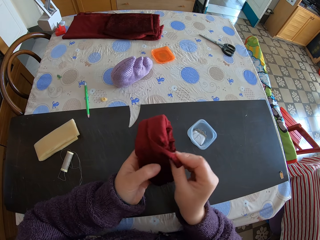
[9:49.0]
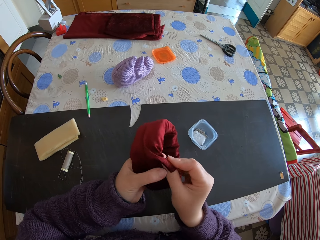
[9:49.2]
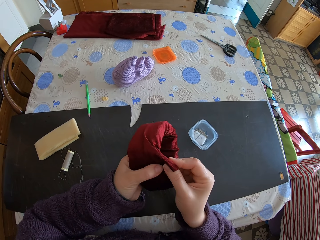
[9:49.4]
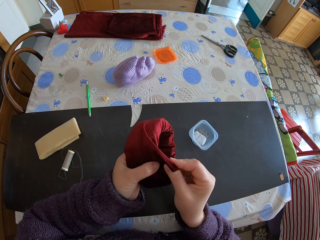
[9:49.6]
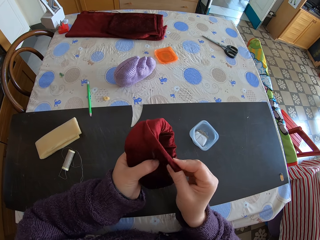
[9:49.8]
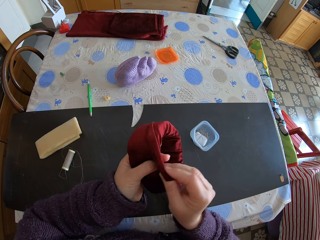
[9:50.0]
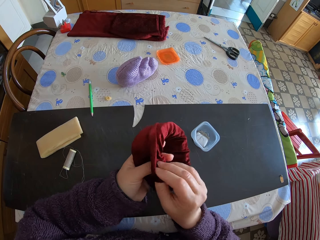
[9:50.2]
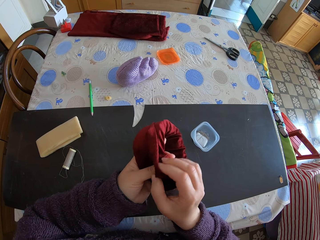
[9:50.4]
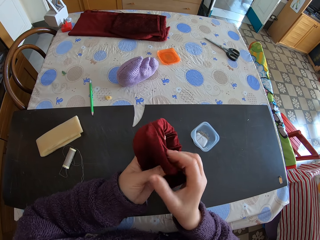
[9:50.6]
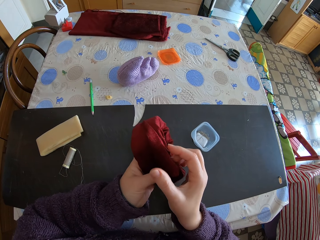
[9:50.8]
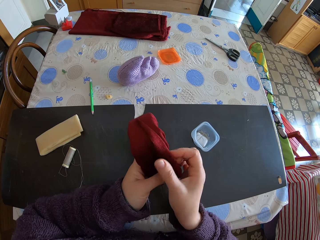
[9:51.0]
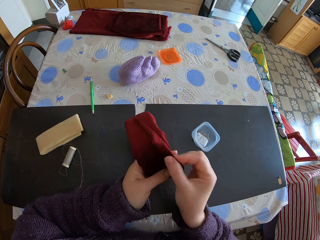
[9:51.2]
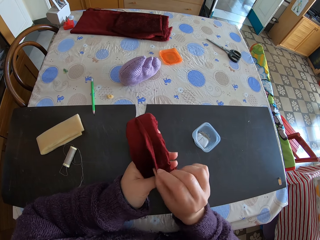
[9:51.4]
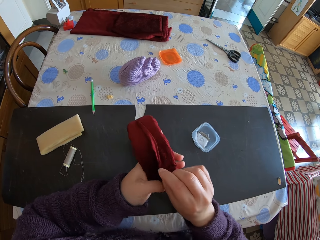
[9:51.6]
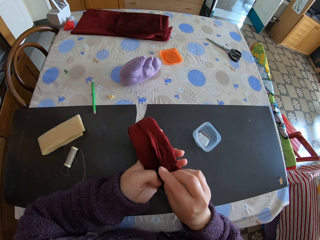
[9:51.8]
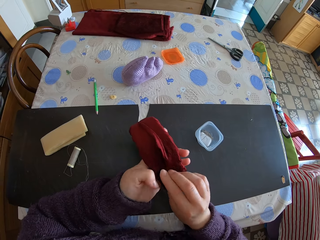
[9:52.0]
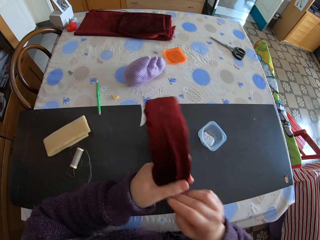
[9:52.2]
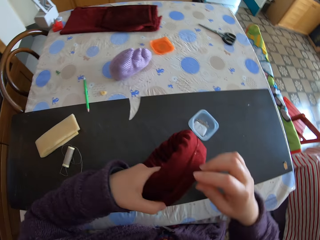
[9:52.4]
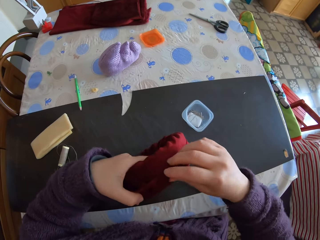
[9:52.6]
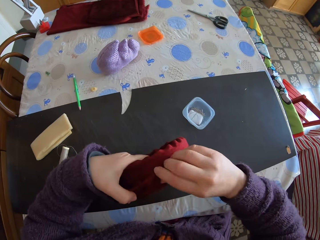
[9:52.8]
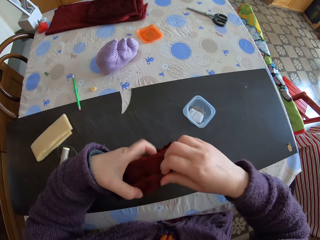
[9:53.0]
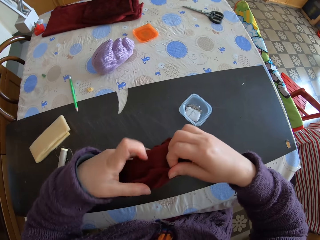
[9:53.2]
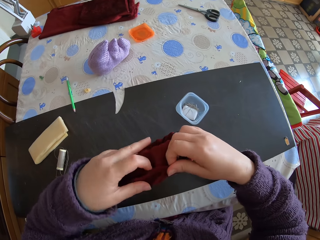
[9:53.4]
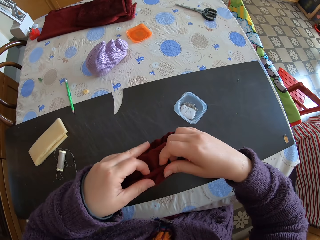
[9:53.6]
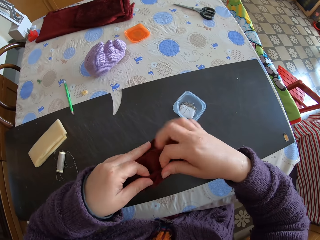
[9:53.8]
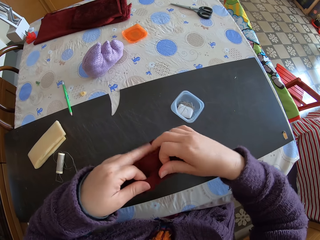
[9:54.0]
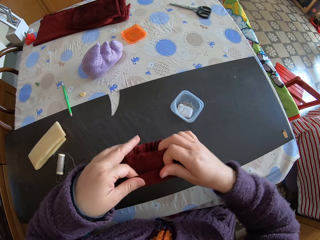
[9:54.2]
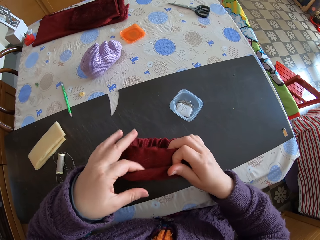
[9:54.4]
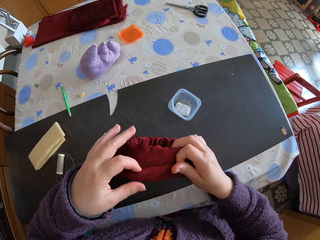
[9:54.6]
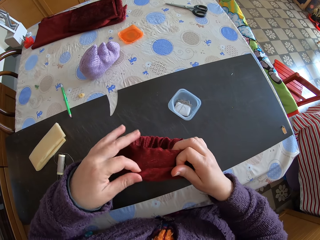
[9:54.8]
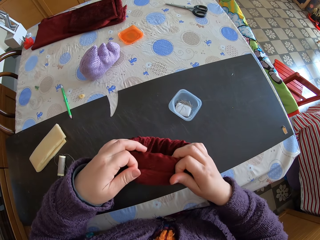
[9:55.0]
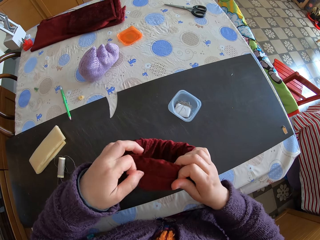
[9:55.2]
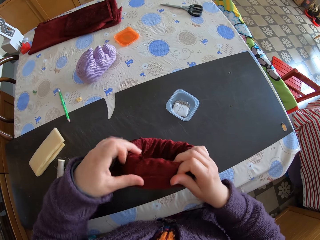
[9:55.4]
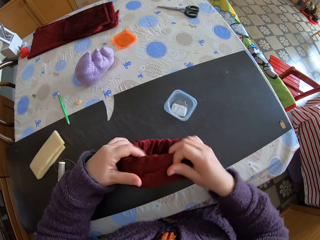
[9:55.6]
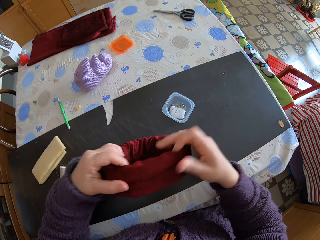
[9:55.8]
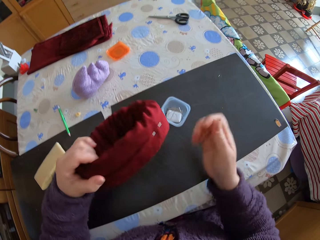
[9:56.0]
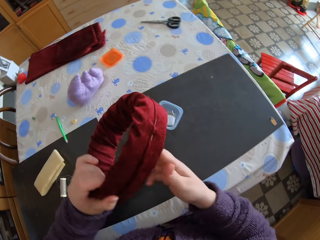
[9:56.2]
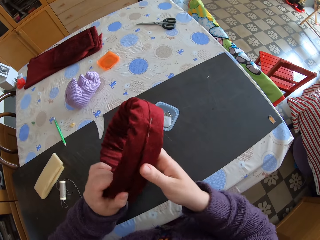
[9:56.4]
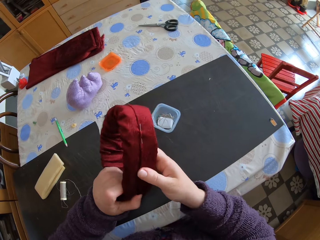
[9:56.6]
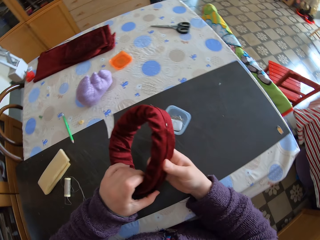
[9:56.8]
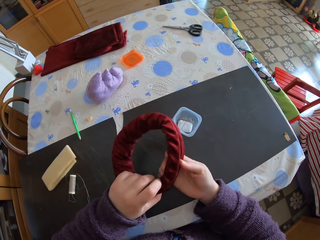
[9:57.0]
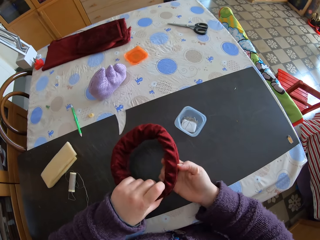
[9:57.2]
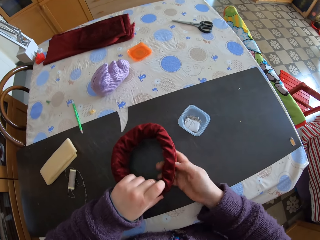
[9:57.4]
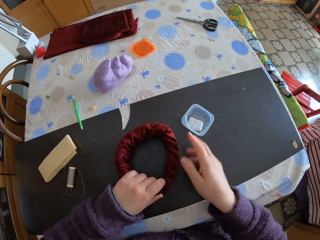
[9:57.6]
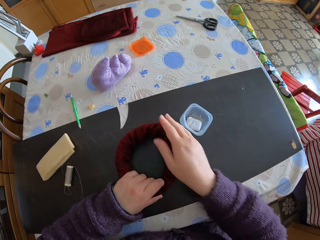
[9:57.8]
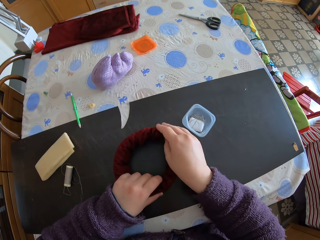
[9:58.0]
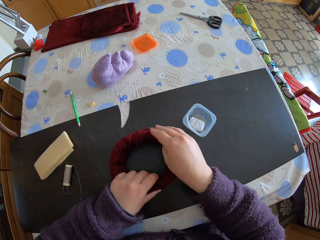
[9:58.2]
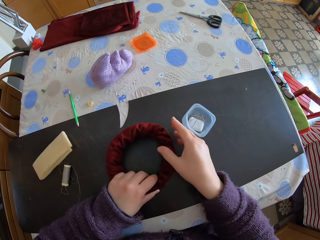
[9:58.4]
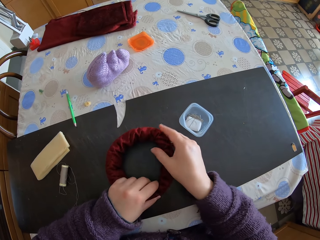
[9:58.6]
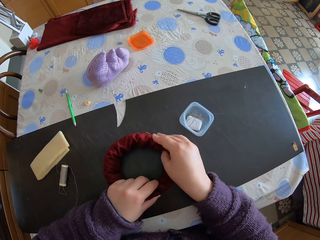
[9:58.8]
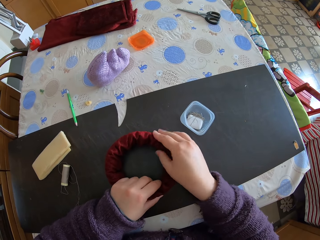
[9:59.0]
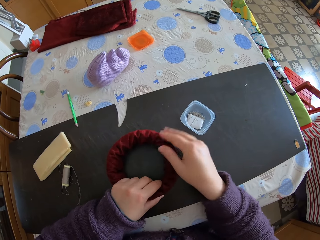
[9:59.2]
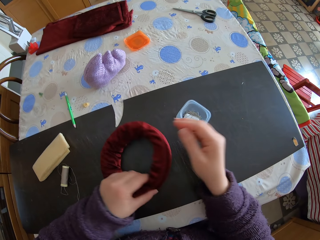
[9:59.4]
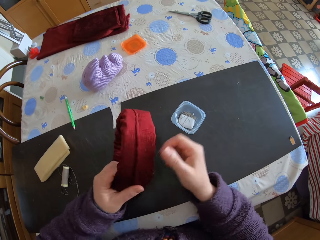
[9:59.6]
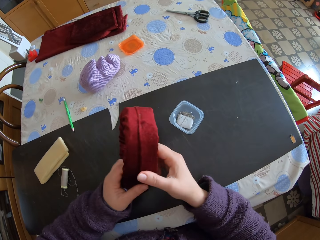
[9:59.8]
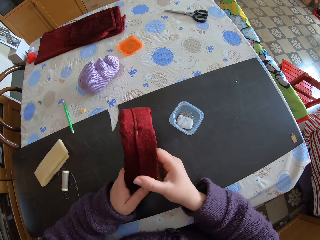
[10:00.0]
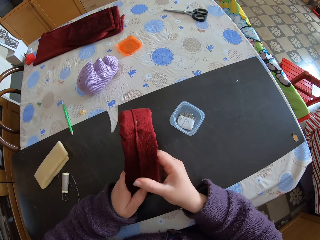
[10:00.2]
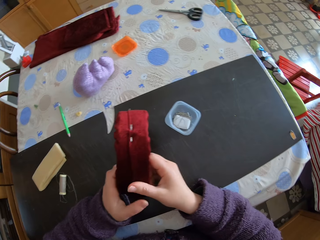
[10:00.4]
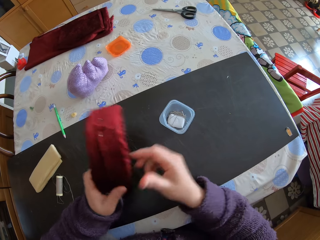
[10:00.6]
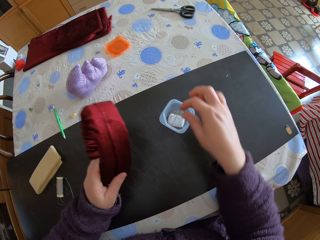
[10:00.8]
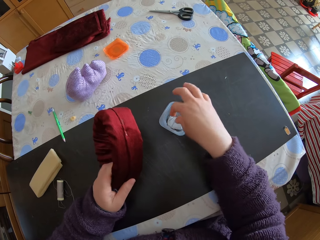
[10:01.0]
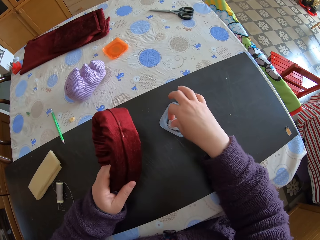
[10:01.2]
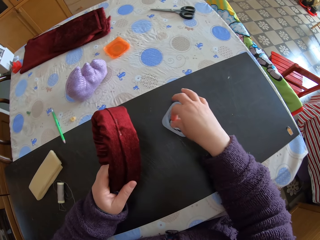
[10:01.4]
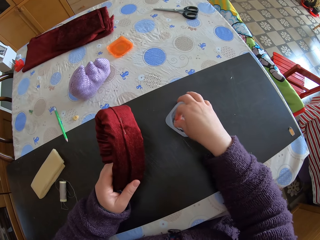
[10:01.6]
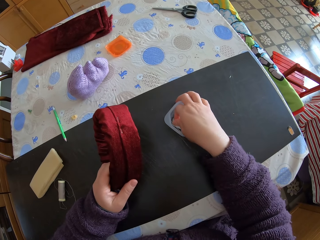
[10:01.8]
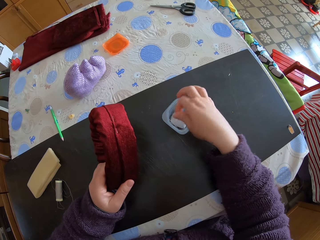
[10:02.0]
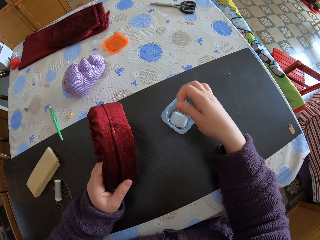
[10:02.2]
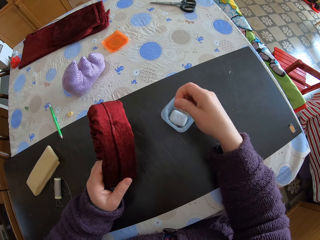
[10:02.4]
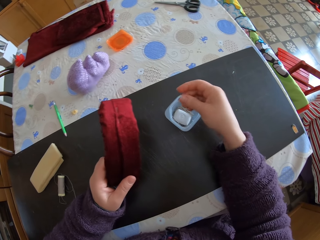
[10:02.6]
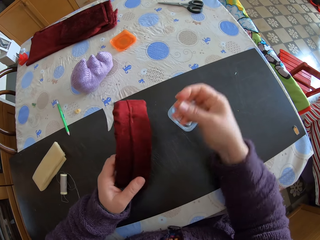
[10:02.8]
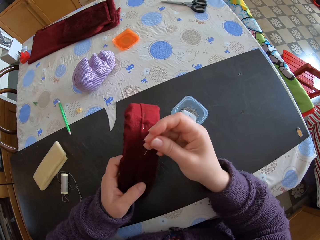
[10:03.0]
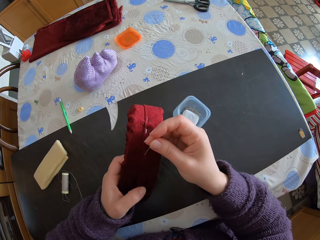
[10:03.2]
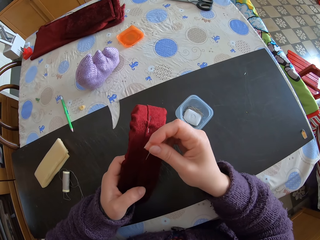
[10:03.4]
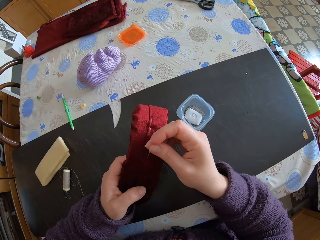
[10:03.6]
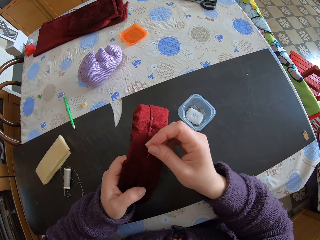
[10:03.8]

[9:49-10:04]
The camera wearer places the fabric on the table. They adjust something. They carry the fabric. They take the silk pin.

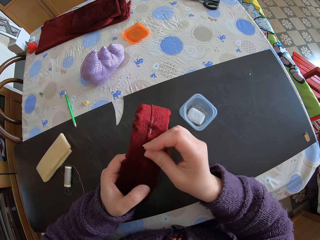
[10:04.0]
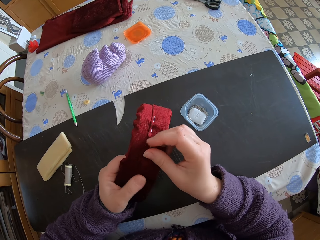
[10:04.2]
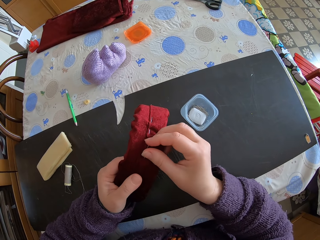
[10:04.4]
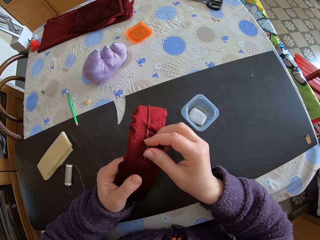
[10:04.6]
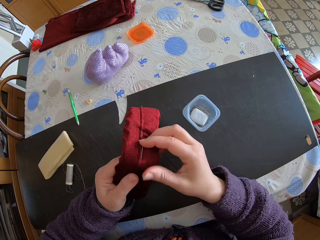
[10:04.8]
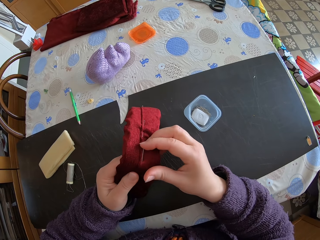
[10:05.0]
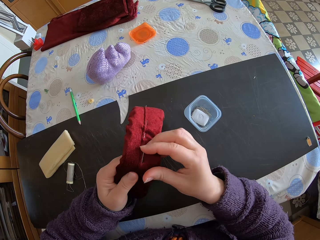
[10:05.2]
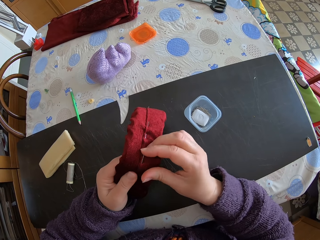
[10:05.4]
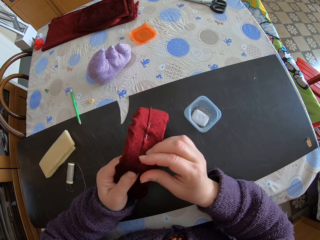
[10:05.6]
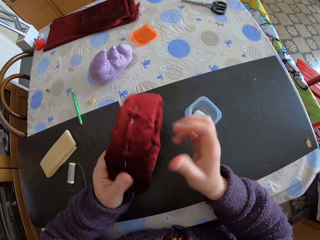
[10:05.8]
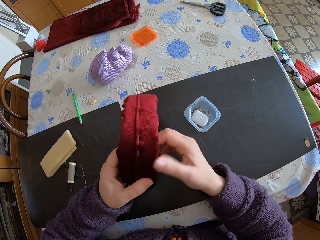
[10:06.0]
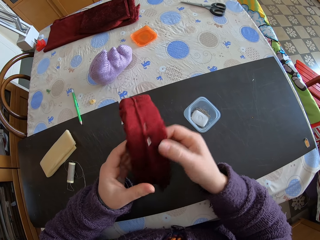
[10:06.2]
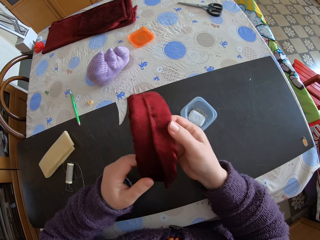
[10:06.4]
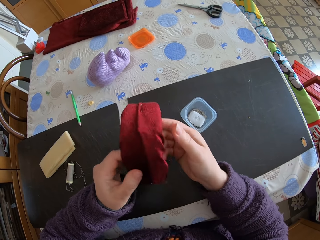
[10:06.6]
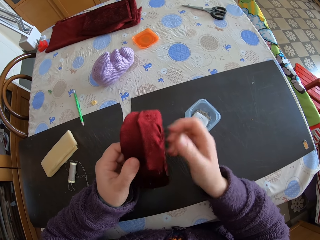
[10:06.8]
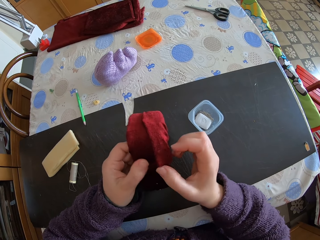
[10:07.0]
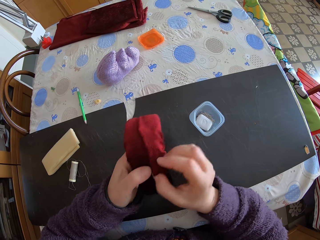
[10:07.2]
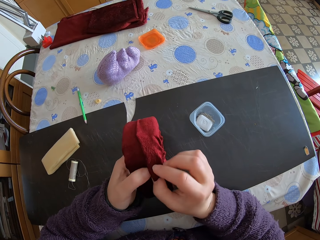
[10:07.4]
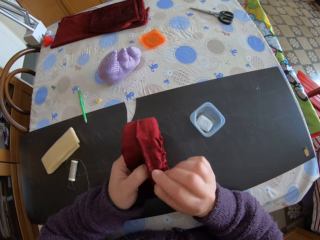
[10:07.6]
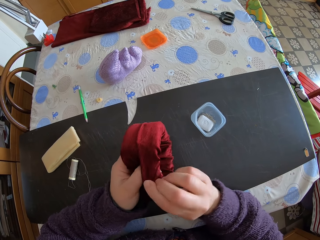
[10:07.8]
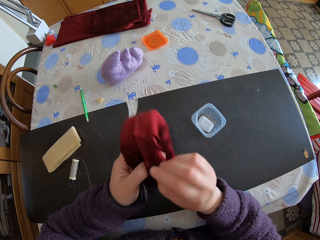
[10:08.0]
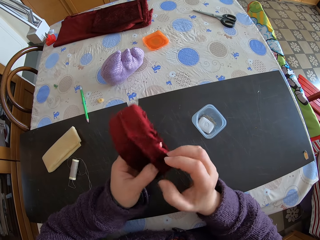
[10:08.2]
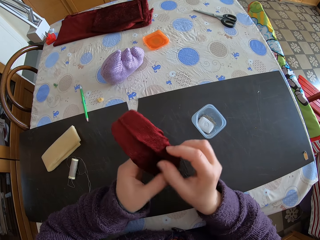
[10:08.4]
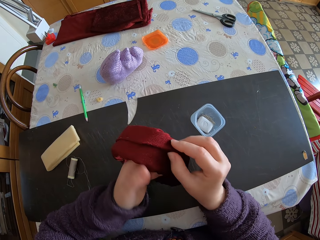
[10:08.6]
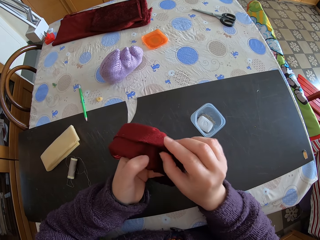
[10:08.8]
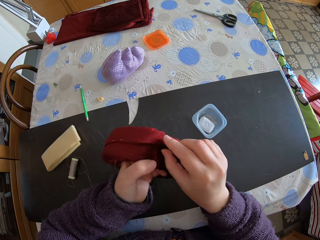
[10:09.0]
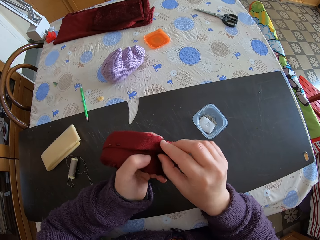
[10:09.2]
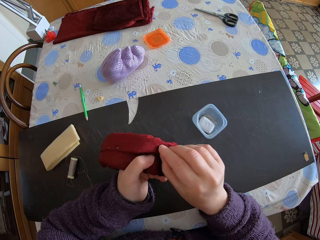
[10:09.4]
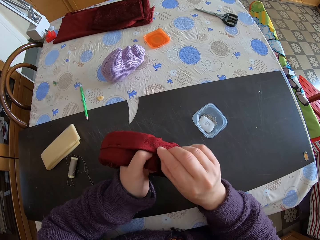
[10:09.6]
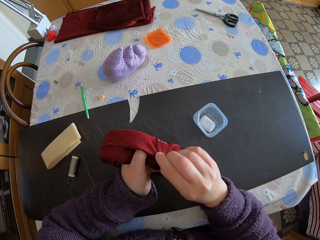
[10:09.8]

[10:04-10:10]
The camera wearer pins the fabric. They adjust something. They fold the fabric.
